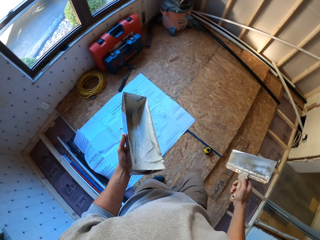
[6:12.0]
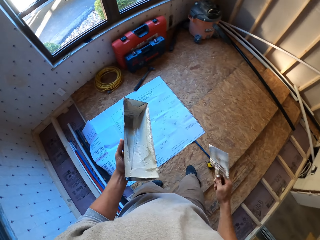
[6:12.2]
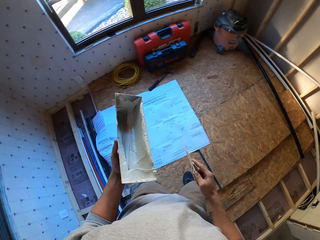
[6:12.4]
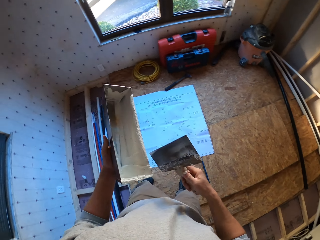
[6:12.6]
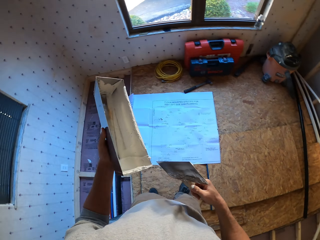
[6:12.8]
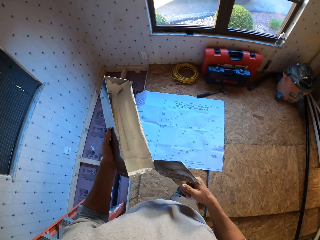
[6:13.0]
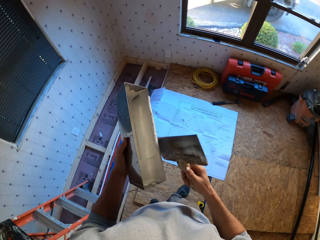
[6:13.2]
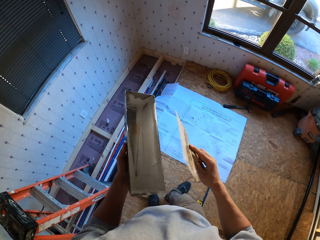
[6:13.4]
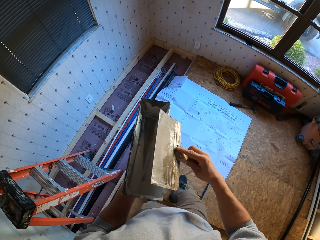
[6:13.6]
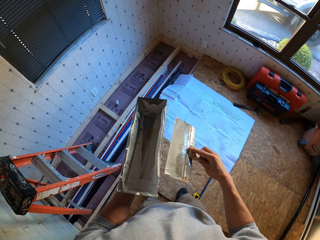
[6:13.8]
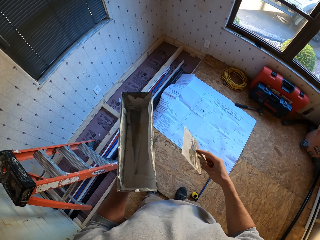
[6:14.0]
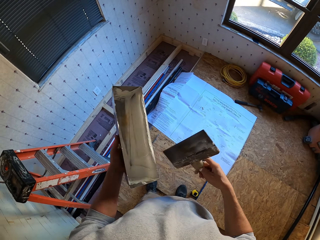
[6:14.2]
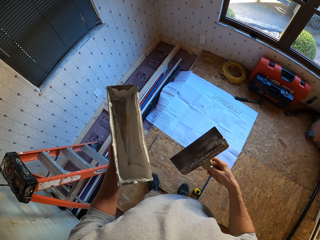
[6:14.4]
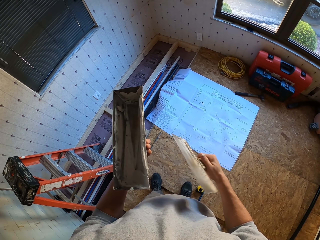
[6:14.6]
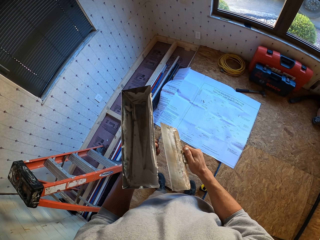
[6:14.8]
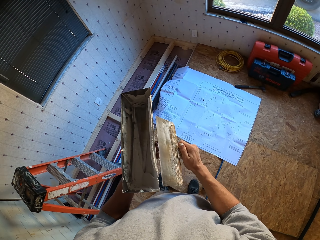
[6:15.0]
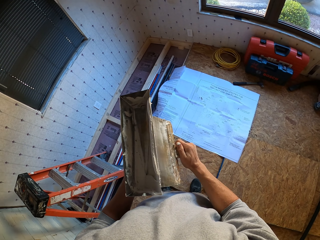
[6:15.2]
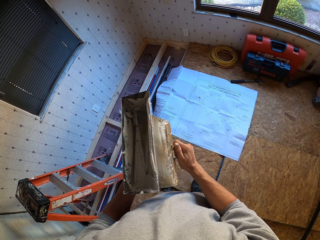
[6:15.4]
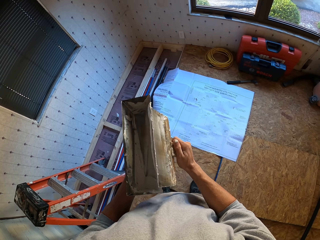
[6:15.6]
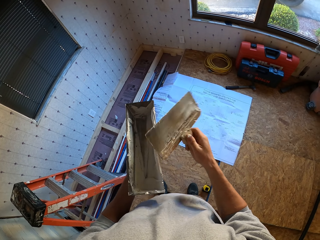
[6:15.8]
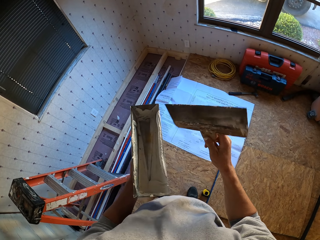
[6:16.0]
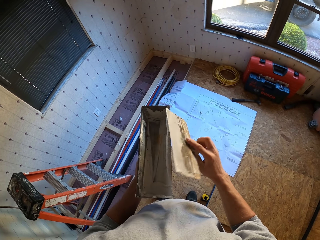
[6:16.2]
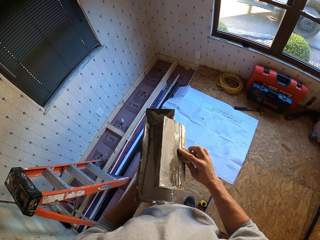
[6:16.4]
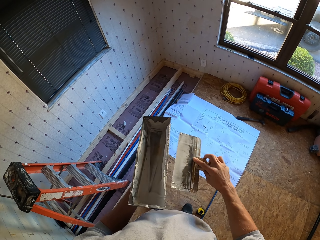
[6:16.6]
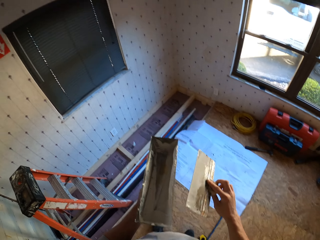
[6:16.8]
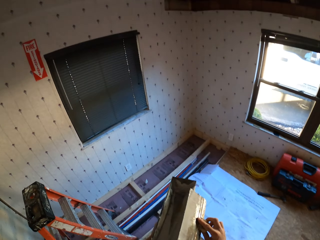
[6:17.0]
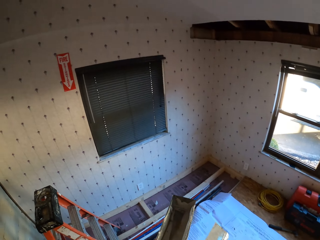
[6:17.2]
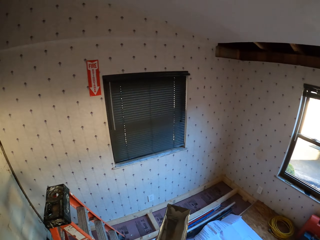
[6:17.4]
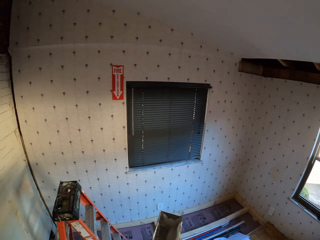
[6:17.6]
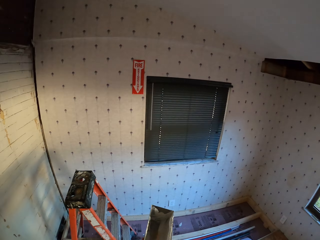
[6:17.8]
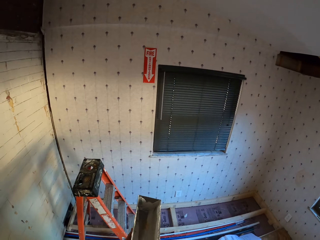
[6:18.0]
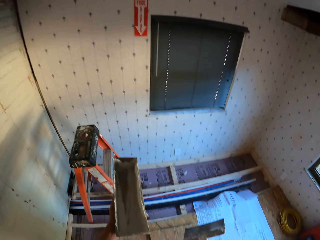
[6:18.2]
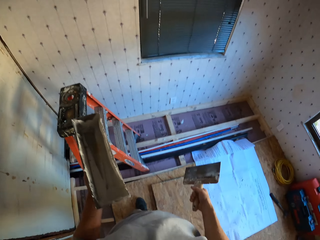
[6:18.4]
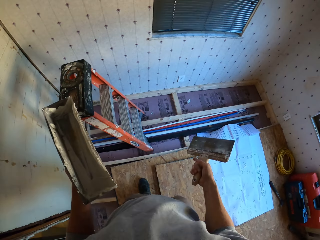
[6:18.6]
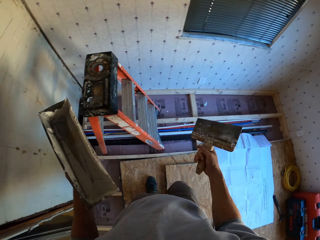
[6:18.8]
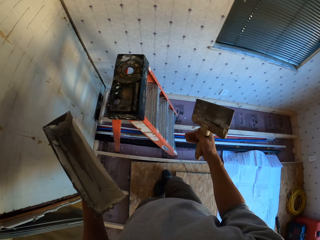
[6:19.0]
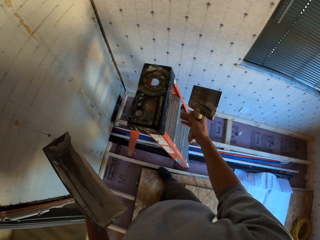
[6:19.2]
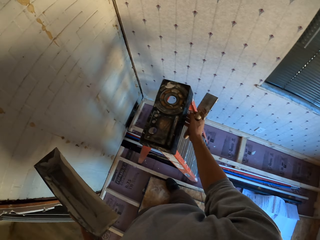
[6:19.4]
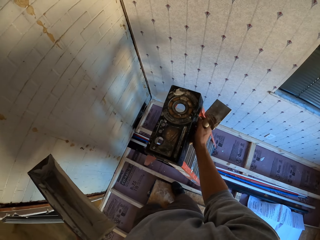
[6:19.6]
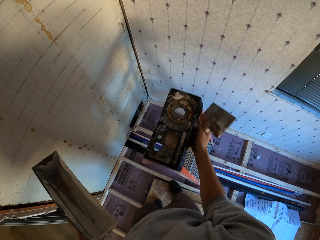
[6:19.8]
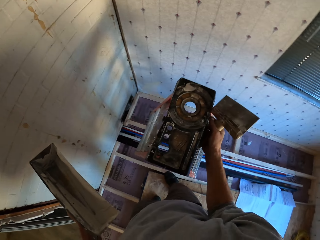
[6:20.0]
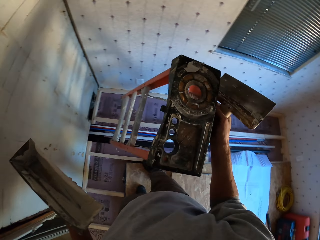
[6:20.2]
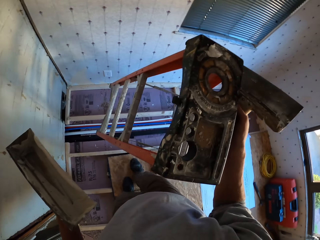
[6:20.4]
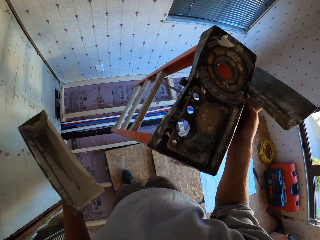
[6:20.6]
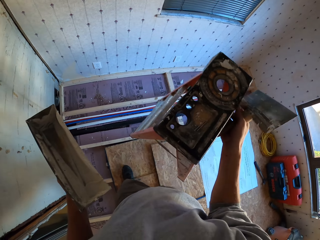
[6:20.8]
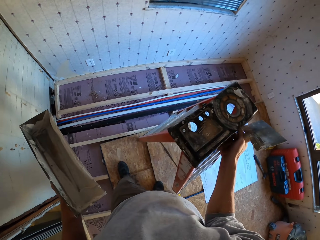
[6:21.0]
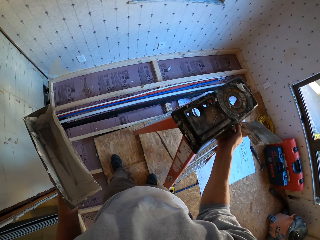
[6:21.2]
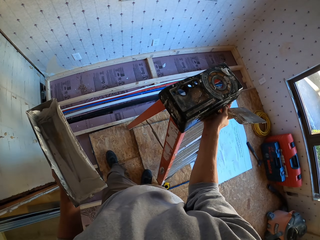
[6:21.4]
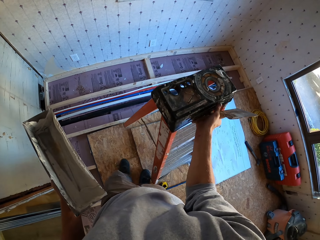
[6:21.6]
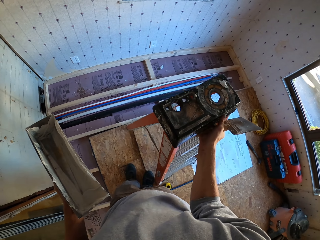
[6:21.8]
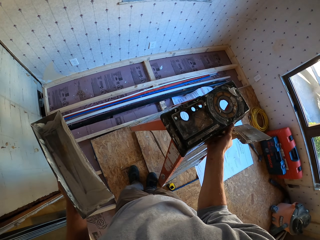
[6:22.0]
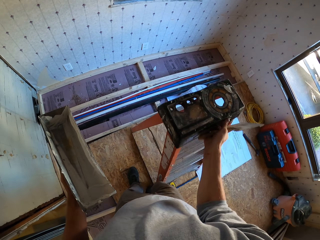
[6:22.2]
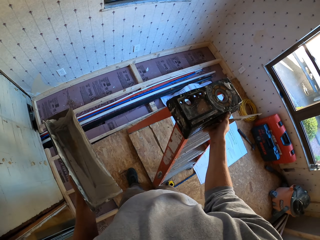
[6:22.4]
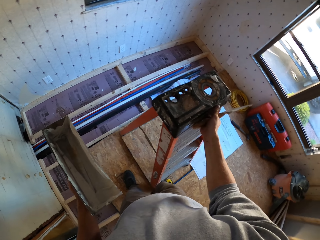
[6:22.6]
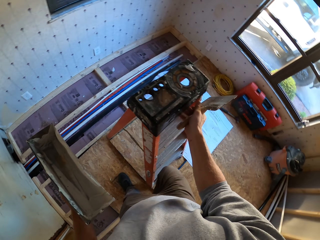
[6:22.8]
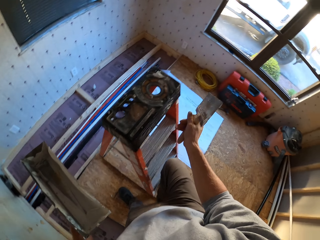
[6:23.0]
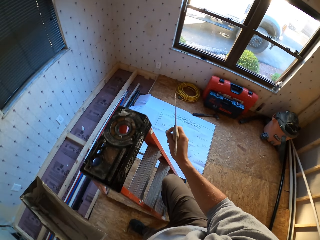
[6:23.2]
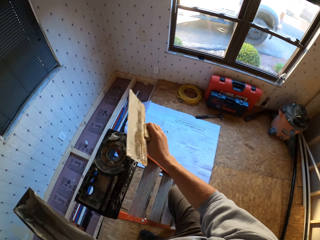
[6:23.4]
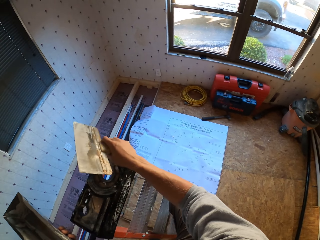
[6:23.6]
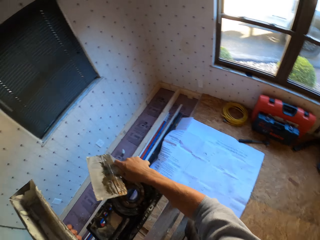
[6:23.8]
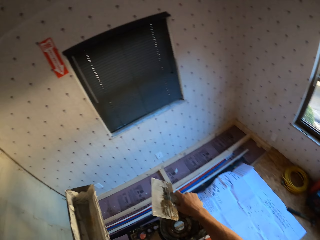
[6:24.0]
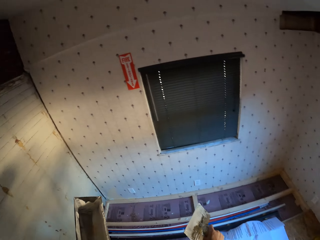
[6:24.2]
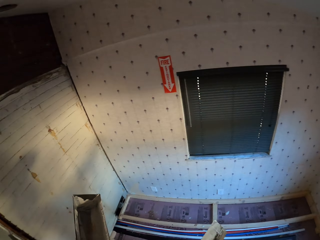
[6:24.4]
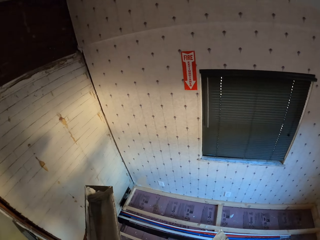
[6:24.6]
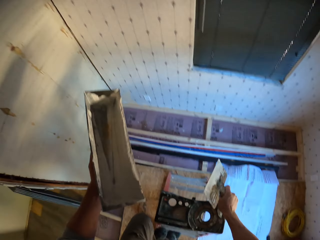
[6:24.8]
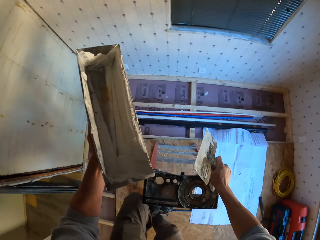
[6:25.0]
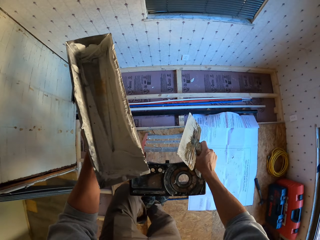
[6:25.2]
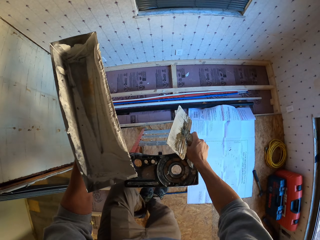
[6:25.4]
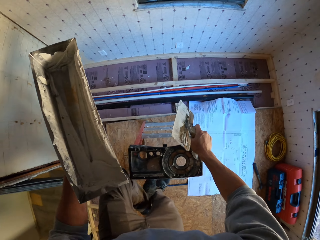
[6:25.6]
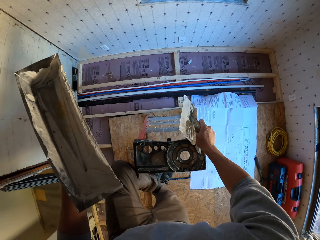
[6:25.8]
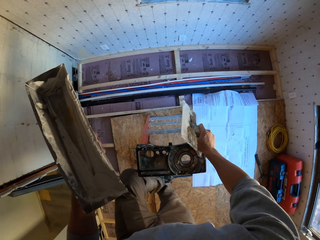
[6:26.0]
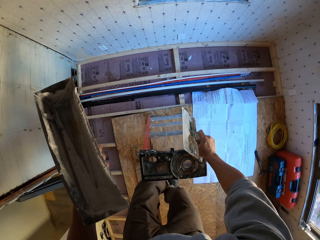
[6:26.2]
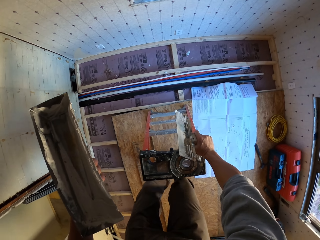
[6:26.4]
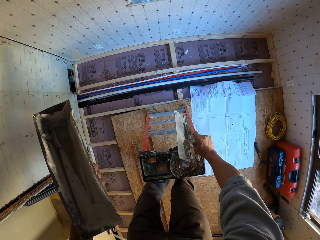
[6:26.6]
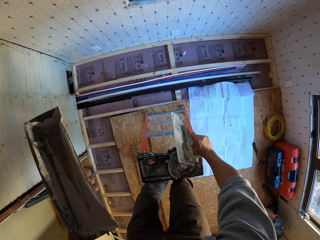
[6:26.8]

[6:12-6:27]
The camera wearer removes the paste from the container with a trowel. They lift up the ladder. They climb up the ladder.

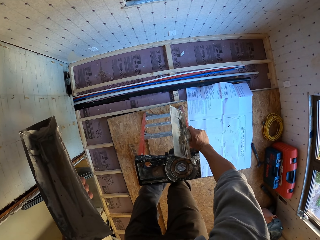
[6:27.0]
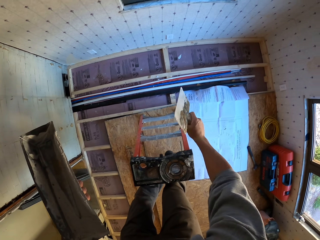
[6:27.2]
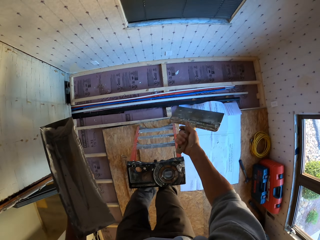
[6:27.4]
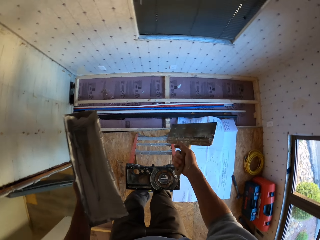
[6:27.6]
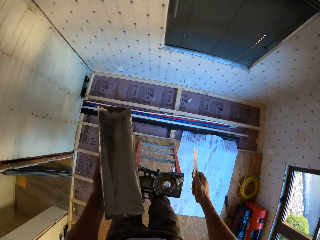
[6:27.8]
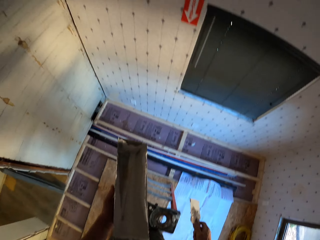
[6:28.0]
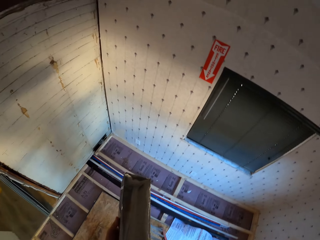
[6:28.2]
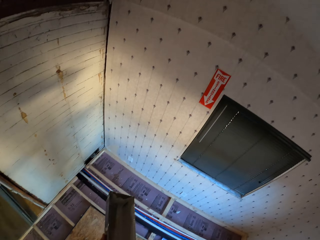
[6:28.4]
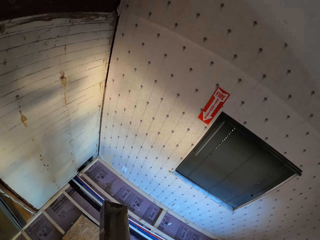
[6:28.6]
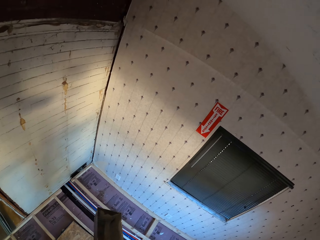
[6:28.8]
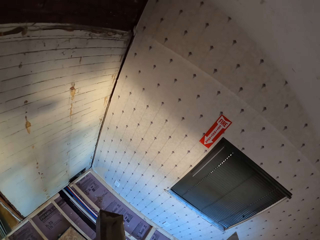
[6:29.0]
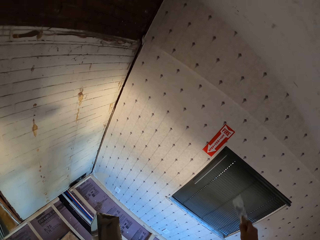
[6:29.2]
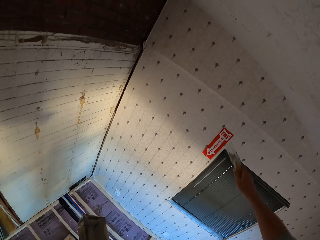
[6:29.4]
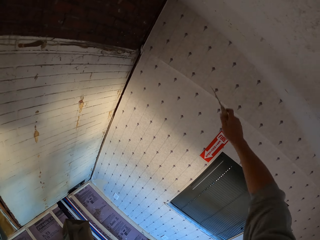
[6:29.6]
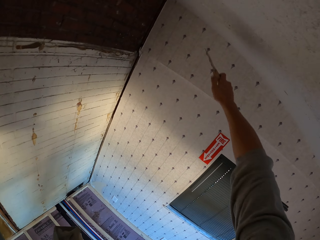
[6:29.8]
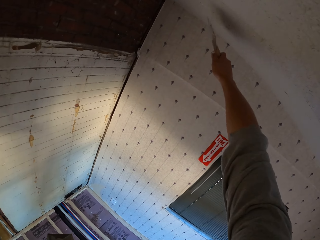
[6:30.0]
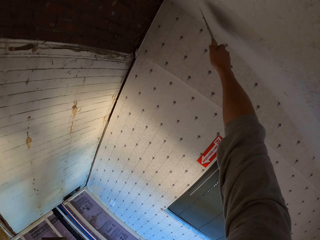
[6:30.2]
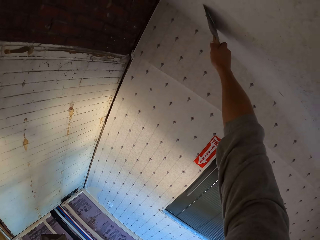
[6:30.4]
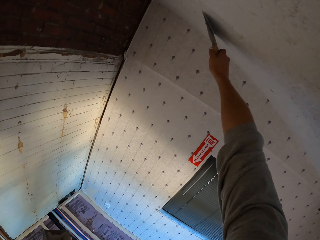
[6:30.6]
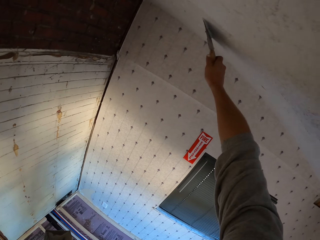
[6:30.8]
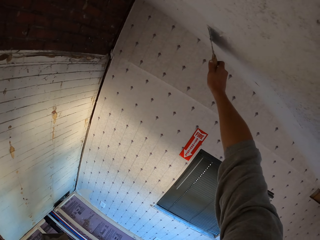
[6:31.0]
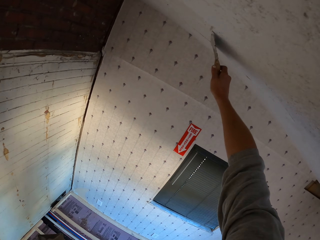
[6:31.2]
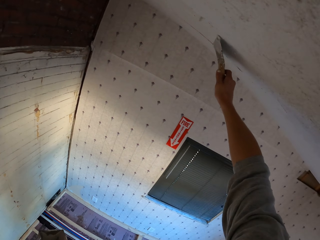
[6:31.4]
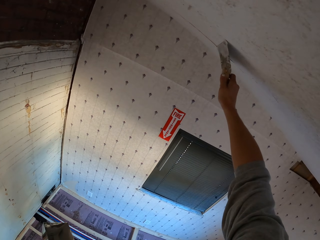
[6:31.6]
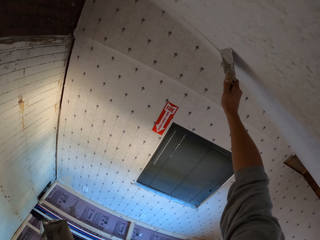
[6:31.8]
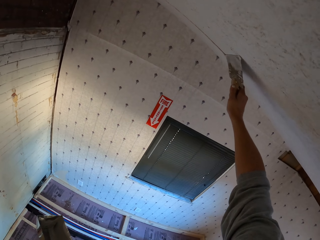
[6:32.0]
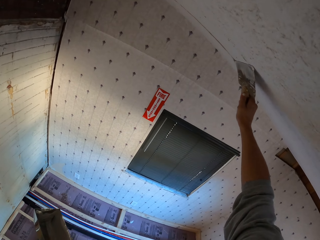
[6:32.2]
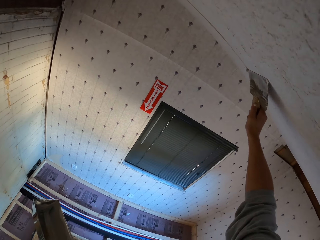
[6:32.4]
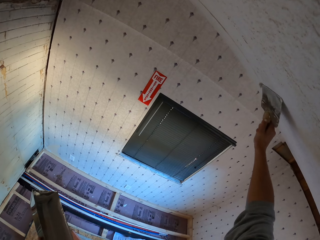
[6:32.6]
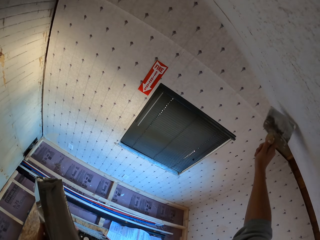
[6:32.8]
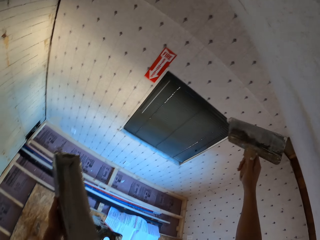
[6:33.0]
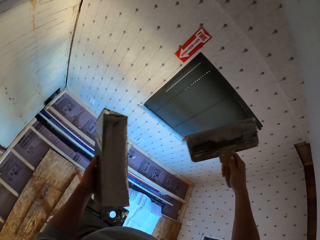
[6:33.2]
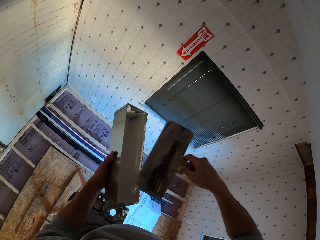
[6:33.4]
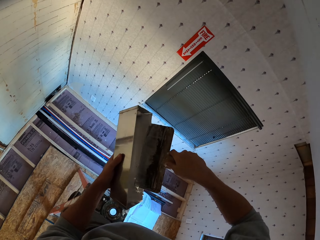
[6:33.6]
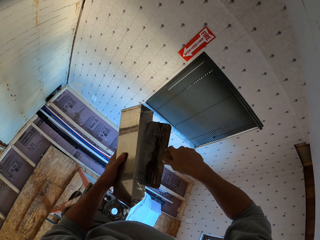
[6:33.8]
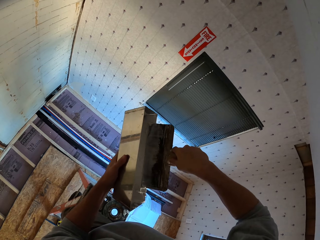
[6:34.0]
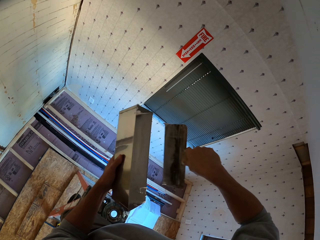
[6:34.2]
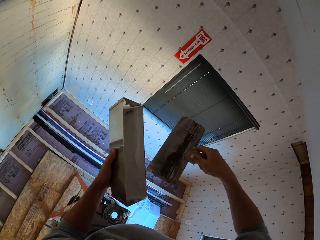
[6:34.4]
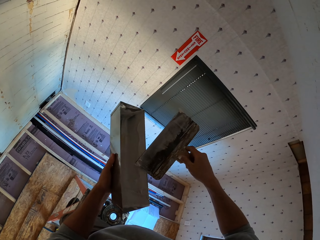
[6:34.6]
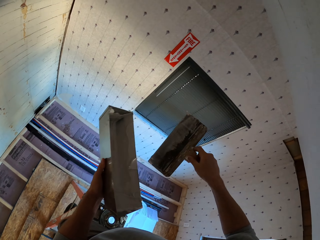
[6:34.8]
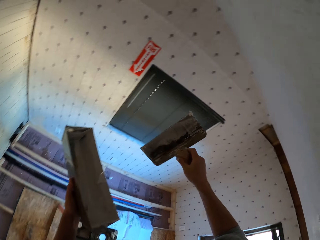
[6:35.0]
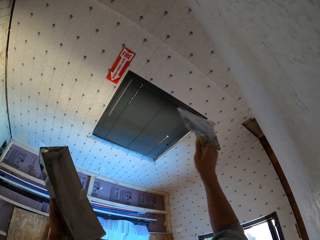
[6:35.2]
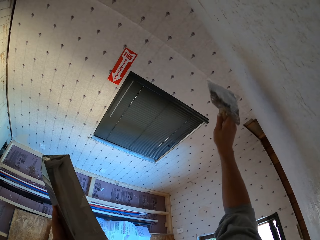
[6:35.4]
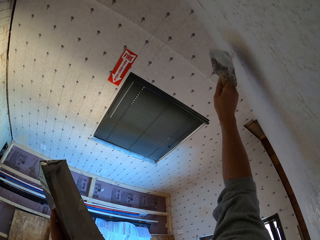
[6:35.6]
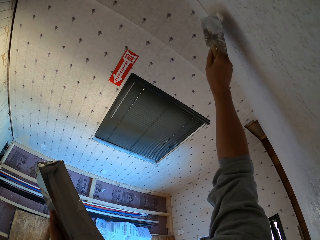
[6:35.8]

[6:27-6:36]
The camera wearer smoothens the ceiling. They paint the ceiling. They remove the excess paste from the trowel.
